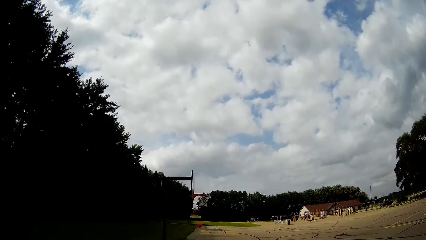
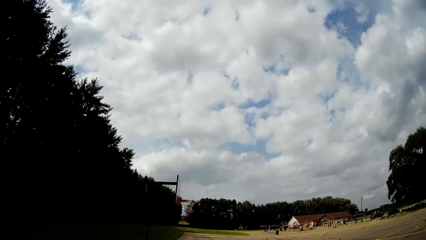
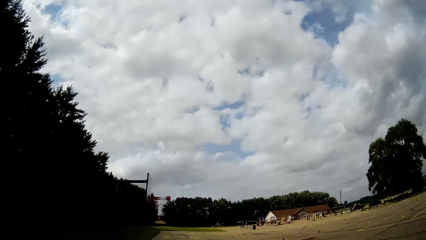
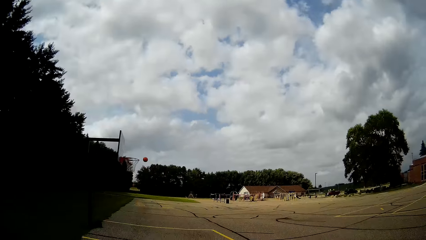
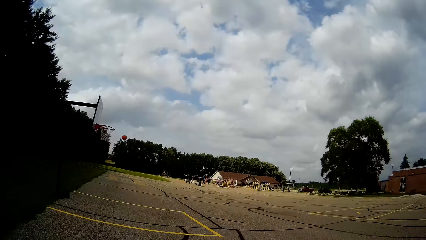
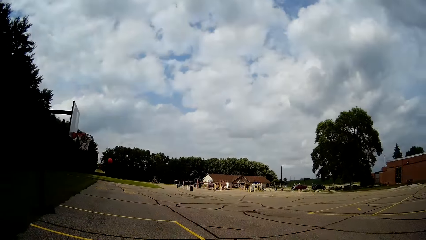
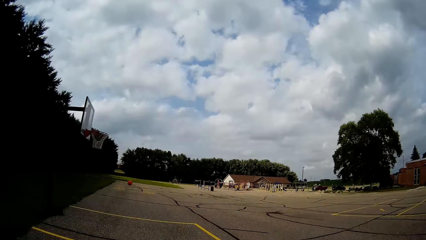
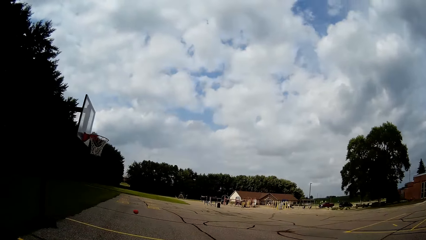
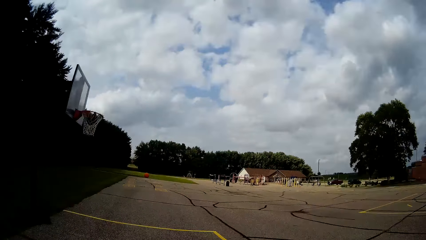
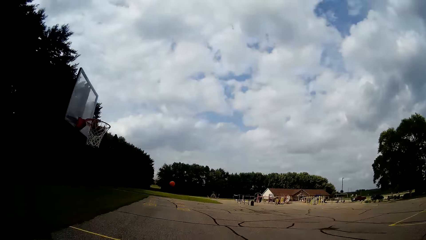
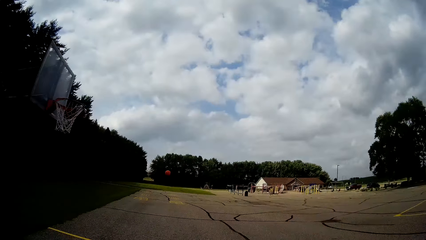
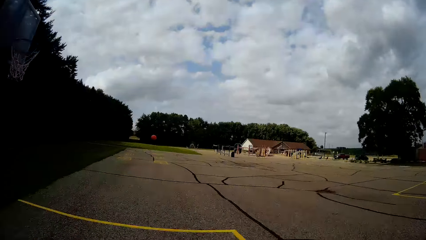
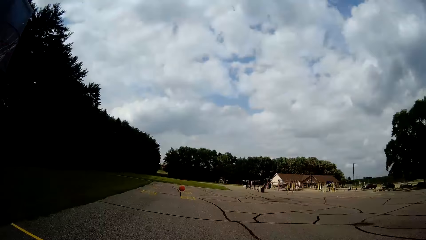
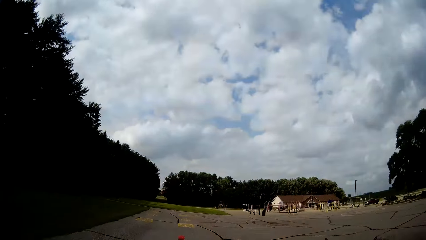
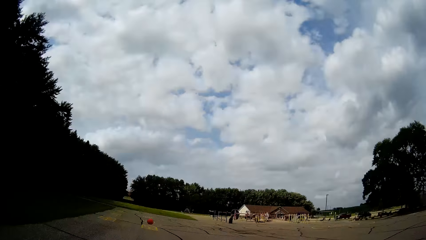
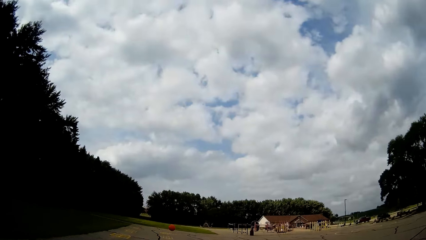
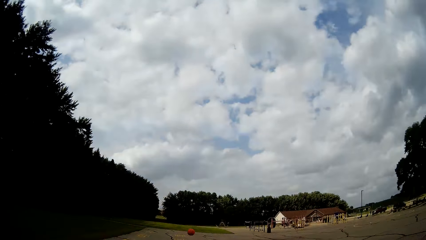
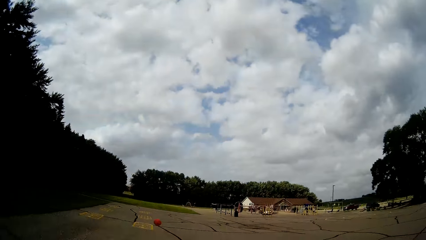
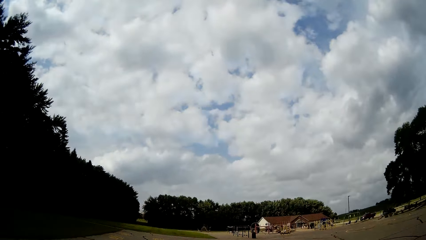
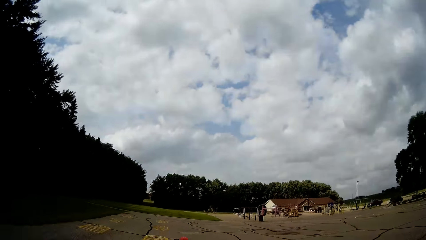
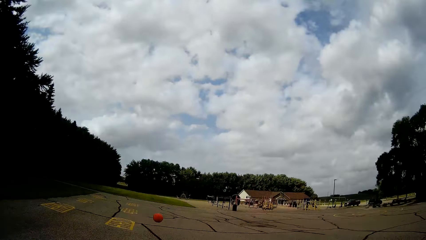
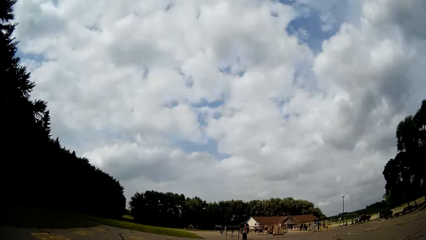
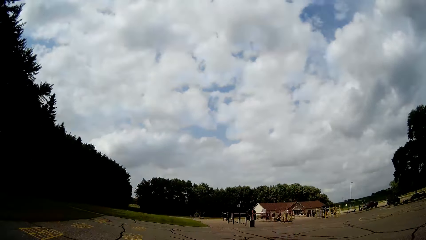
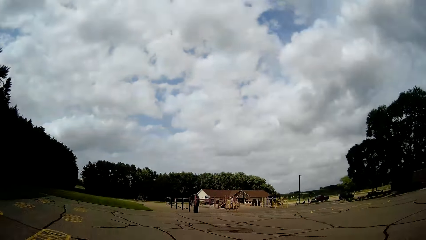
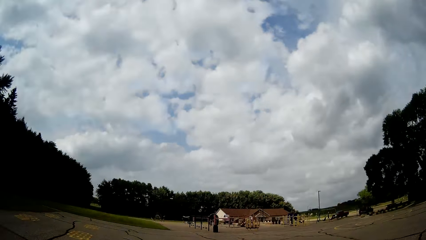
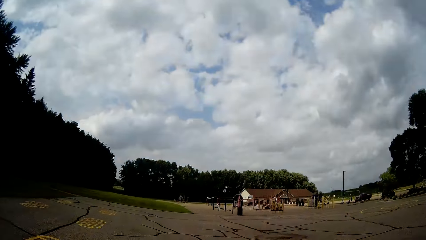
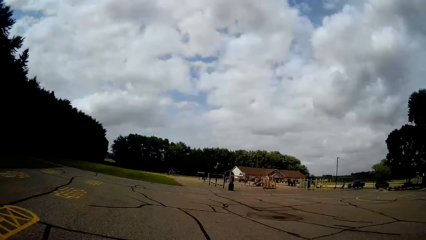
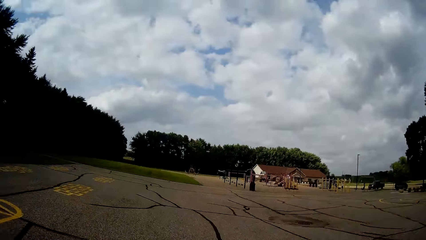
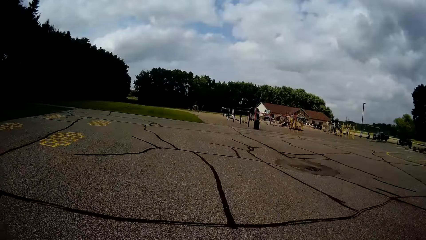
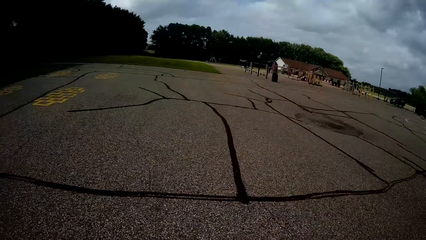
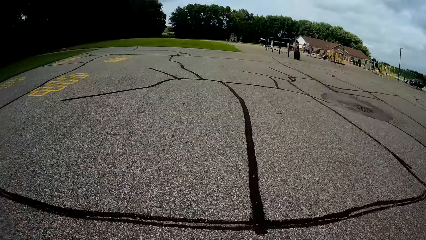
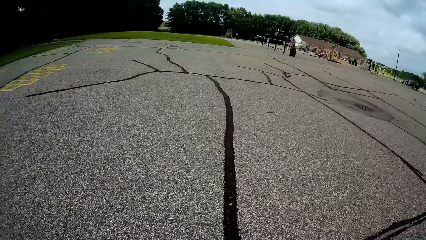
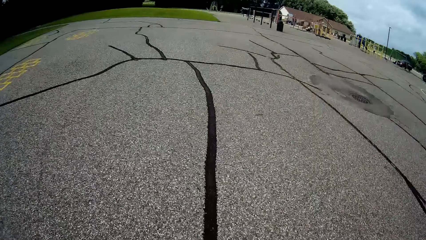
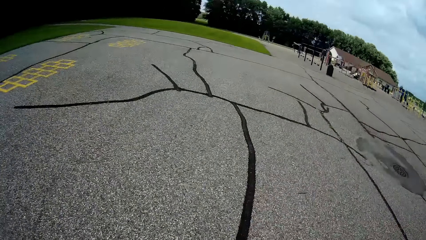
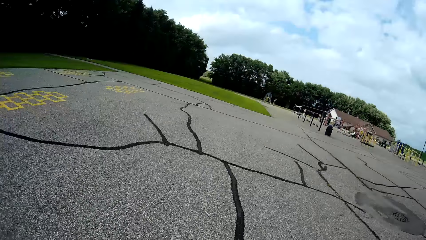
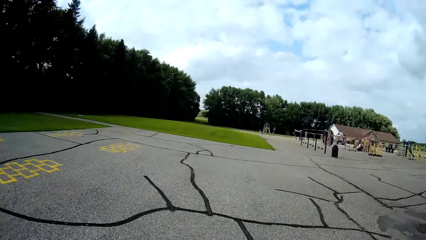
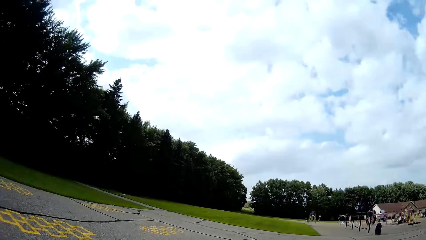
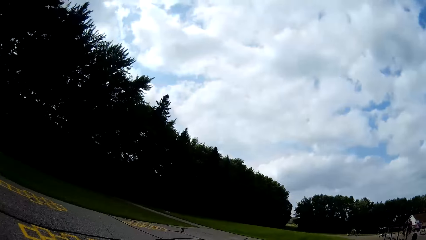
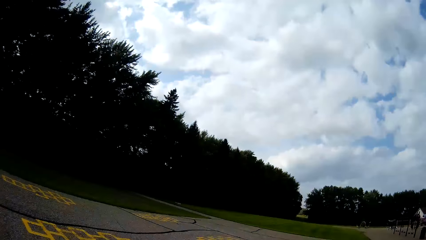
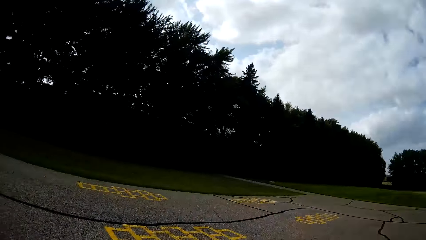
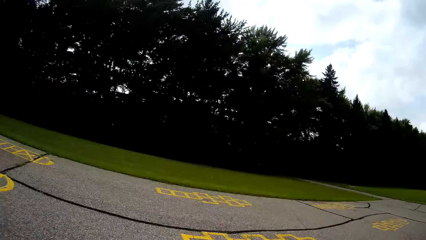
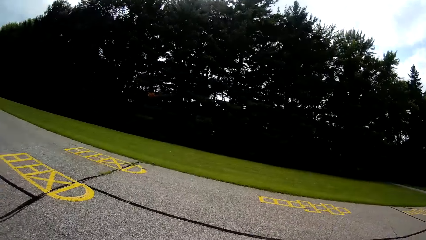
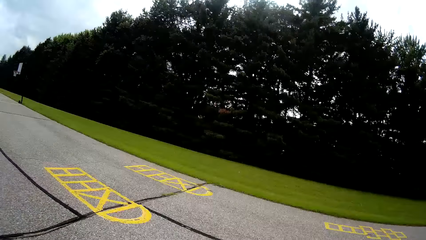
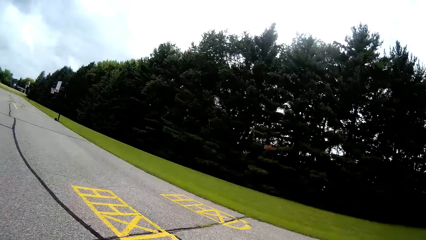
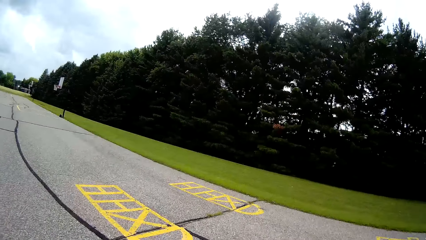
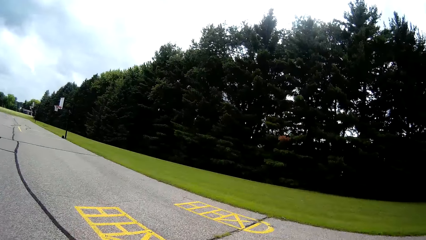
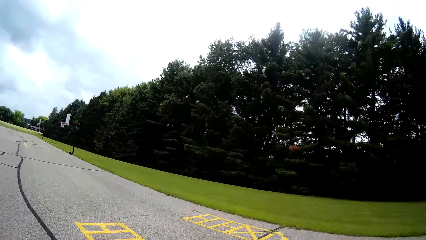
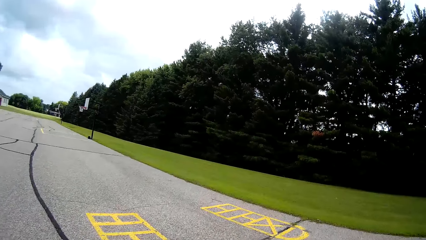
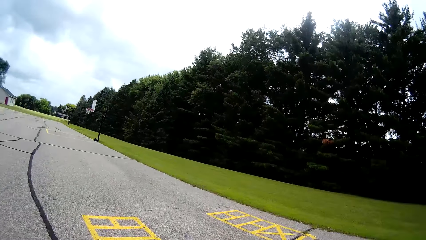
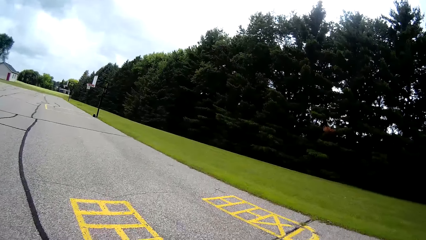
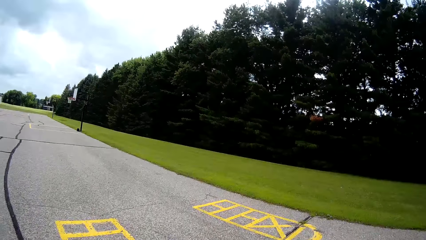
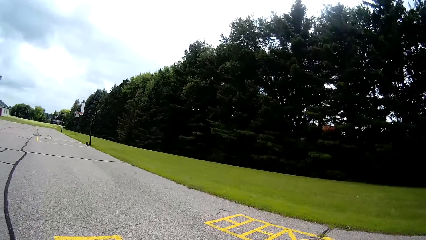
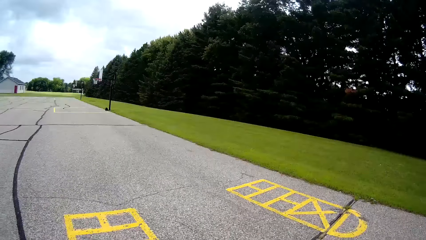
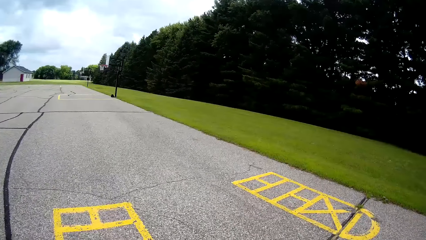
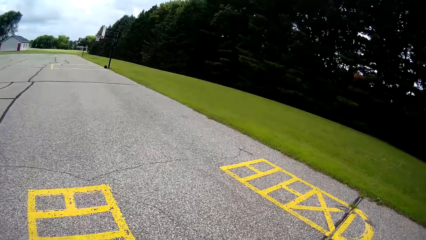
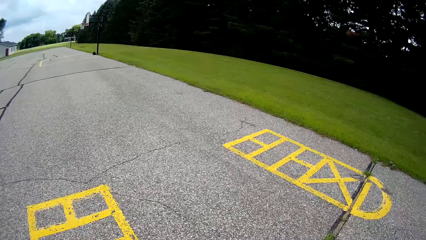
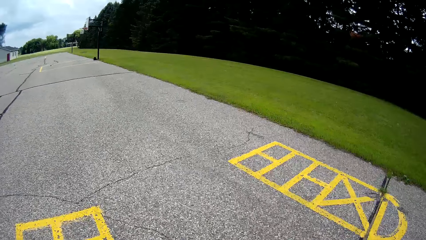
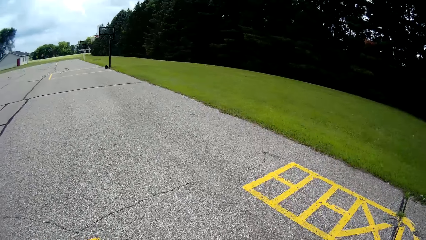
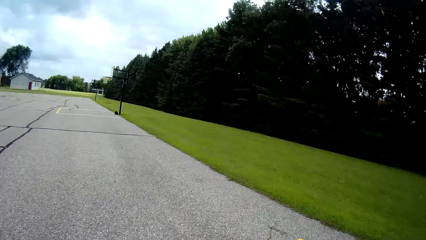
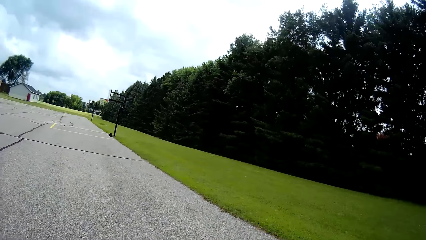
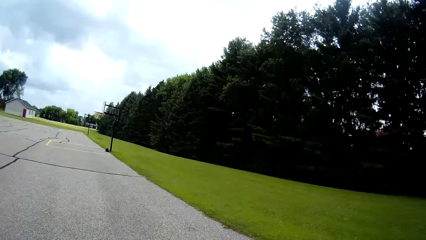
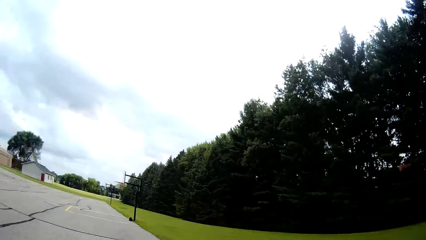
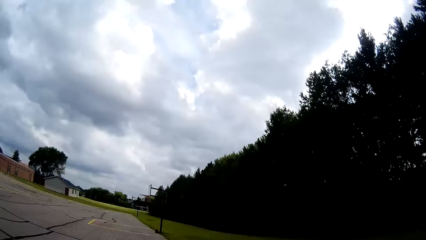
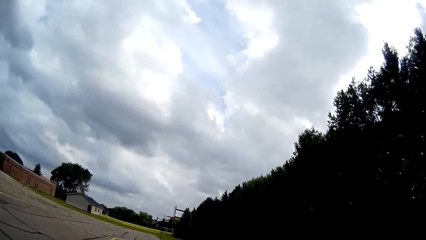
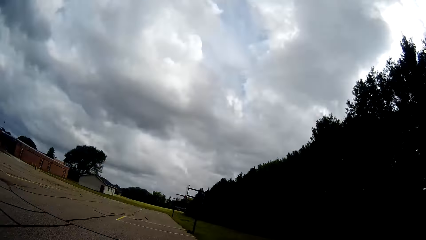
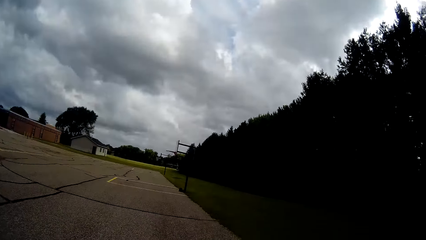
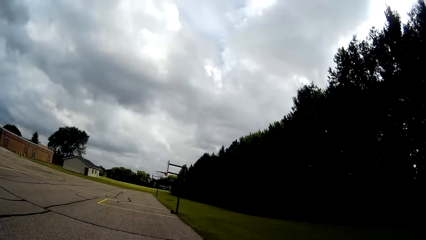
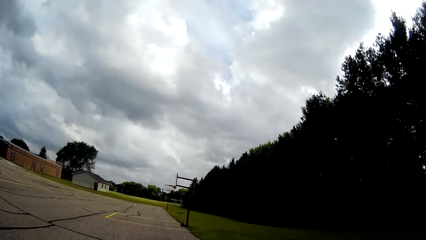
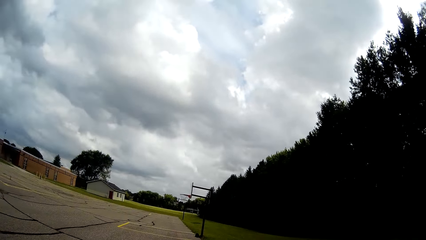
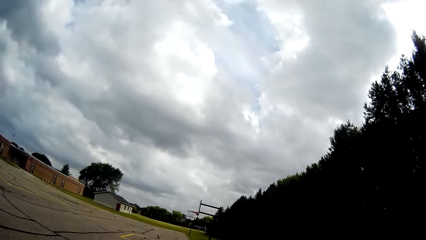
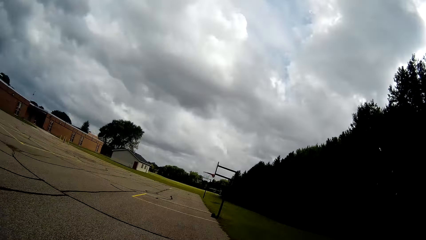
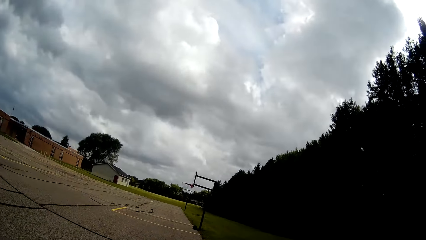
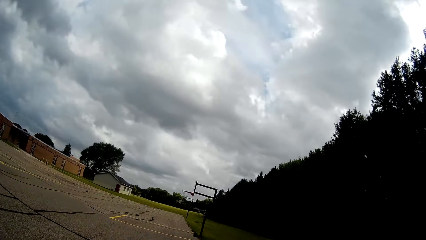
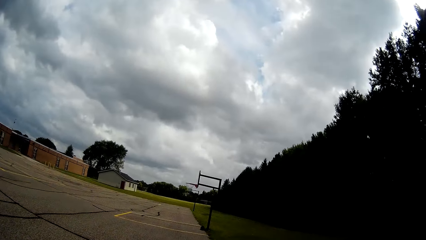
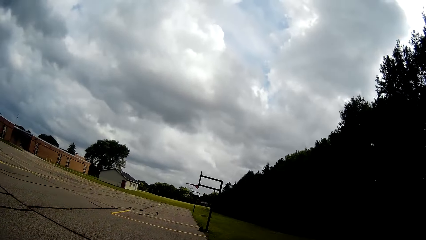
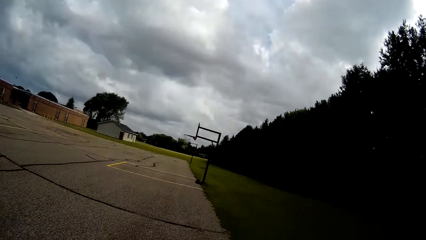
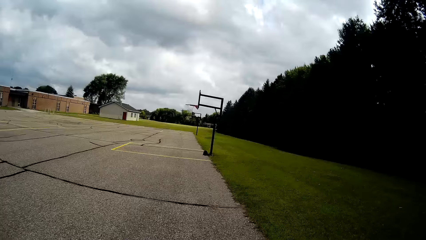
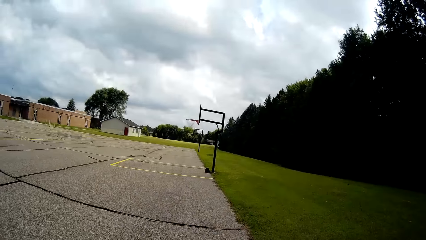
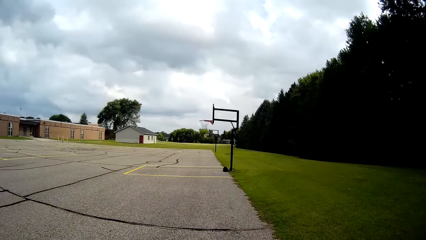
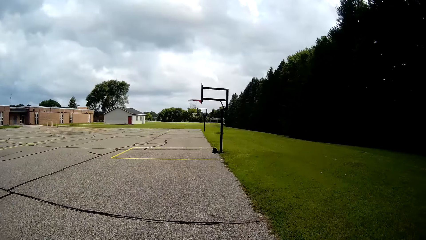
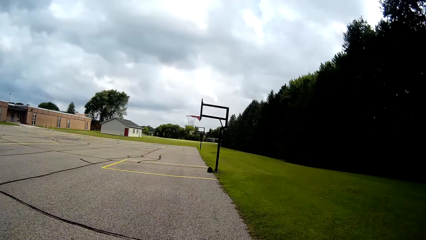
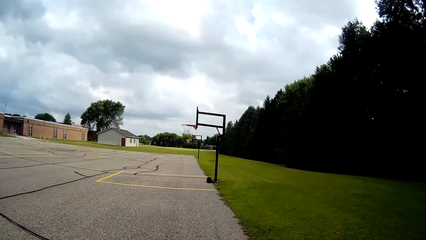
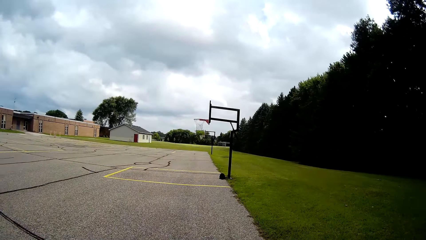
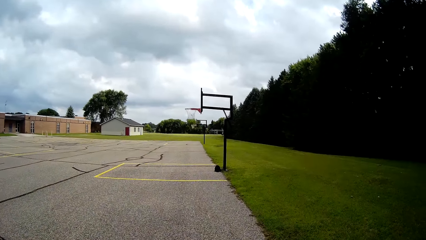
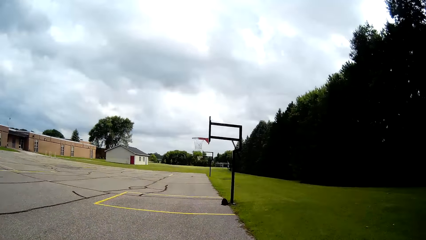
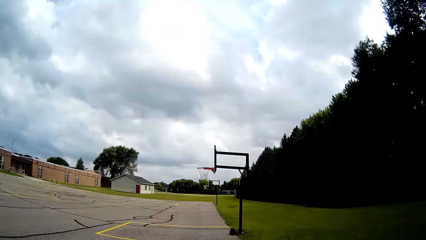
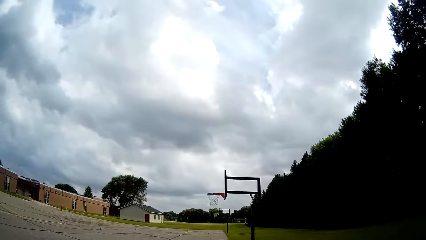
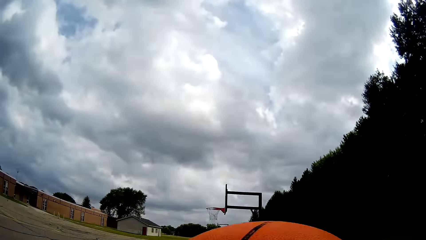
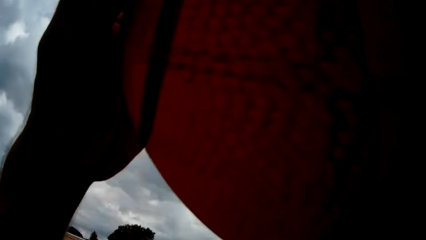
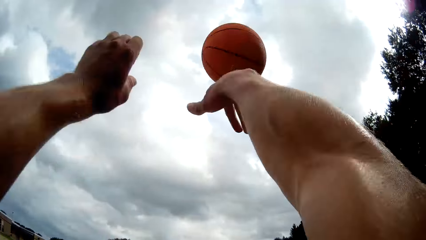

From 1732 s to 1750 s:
The camera wearer runs after the ball. He picks up the basketball from the ground with his two hands. He walks towards the net. He bounces the ball on the ground.
